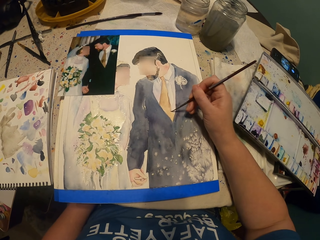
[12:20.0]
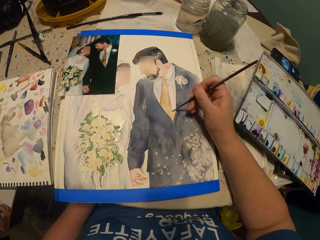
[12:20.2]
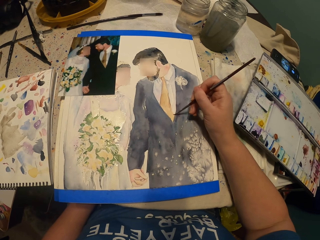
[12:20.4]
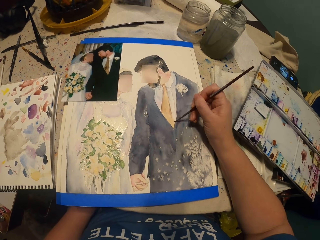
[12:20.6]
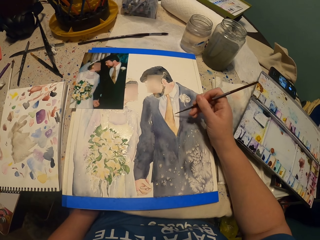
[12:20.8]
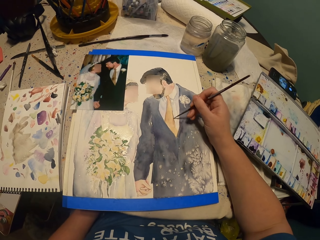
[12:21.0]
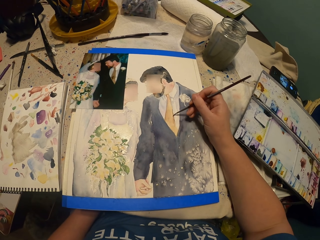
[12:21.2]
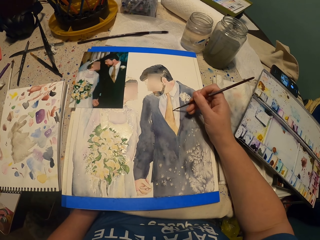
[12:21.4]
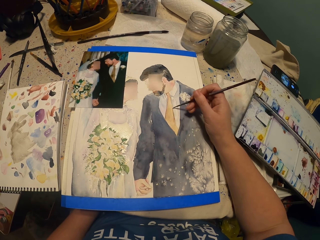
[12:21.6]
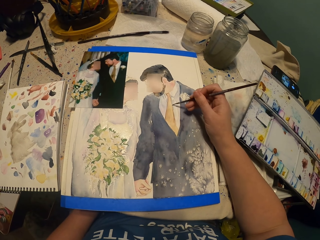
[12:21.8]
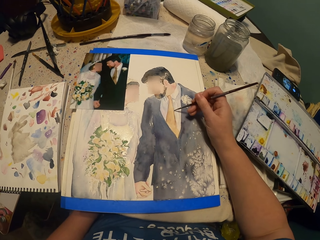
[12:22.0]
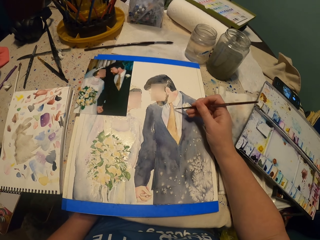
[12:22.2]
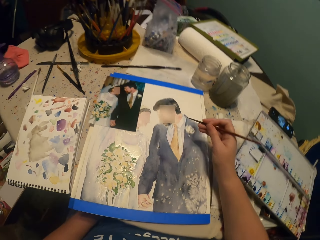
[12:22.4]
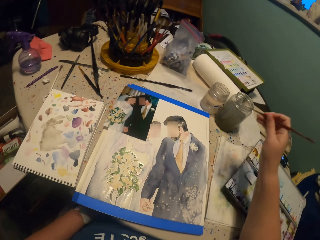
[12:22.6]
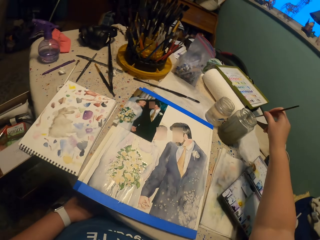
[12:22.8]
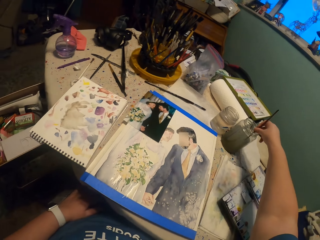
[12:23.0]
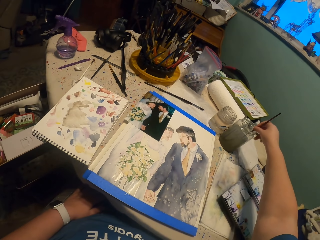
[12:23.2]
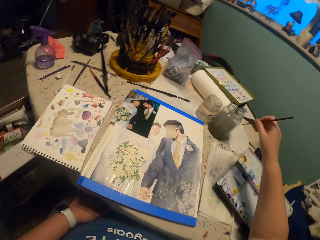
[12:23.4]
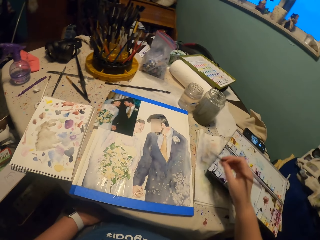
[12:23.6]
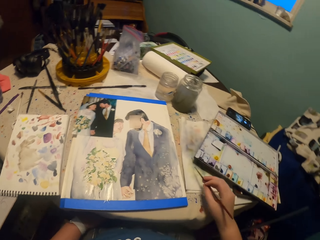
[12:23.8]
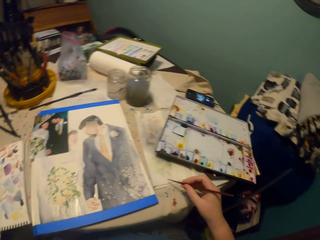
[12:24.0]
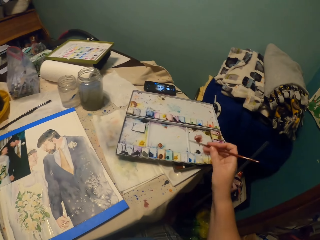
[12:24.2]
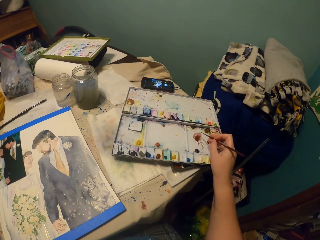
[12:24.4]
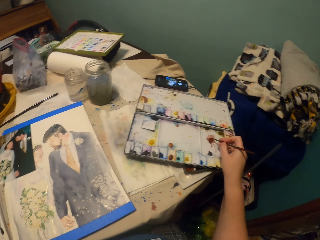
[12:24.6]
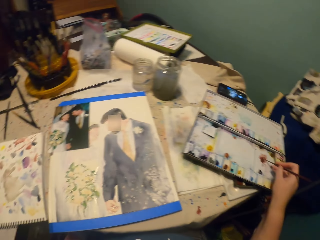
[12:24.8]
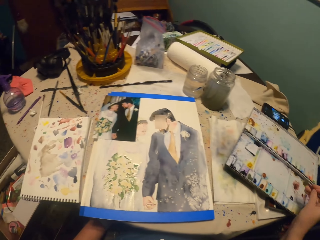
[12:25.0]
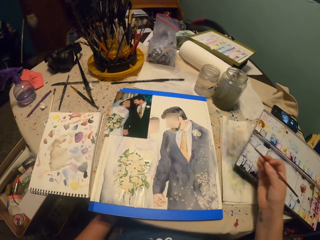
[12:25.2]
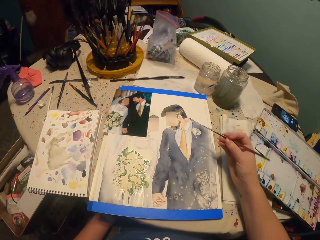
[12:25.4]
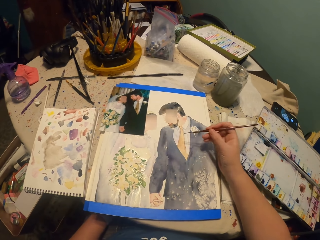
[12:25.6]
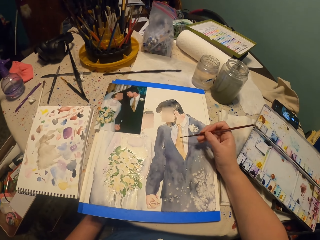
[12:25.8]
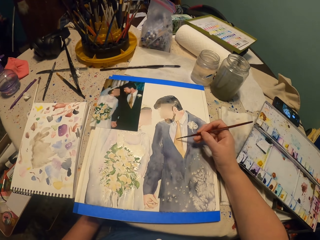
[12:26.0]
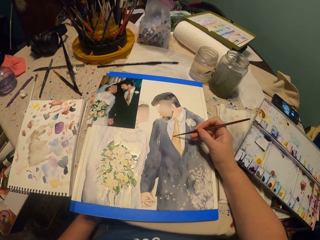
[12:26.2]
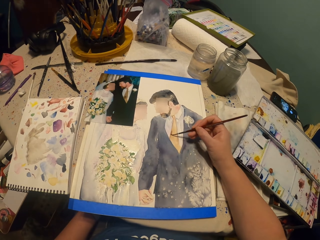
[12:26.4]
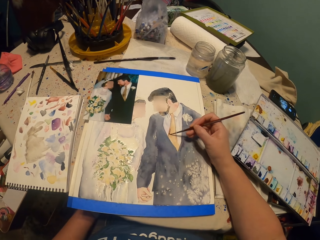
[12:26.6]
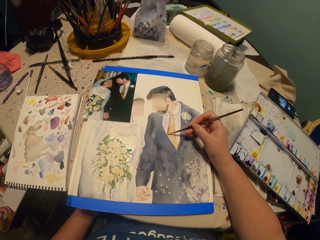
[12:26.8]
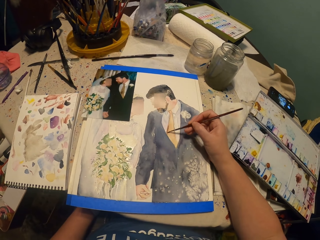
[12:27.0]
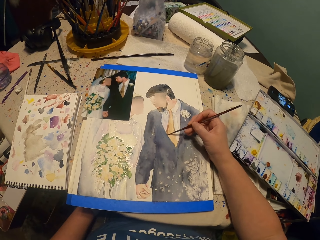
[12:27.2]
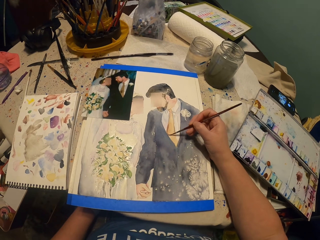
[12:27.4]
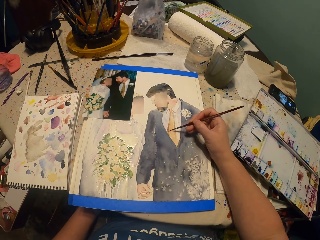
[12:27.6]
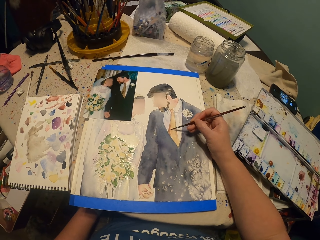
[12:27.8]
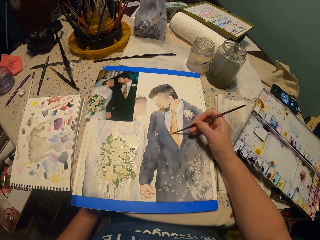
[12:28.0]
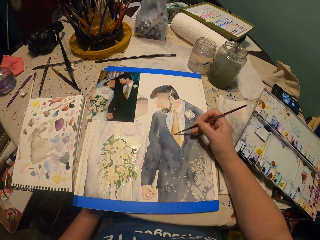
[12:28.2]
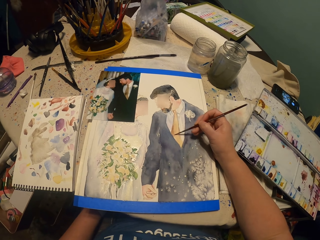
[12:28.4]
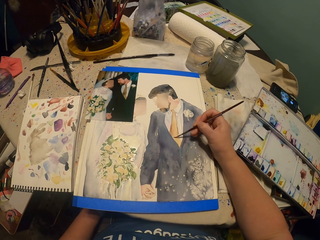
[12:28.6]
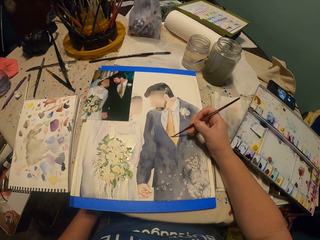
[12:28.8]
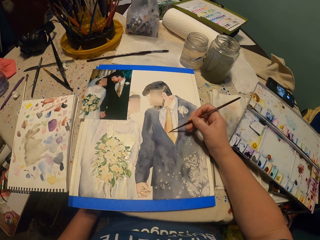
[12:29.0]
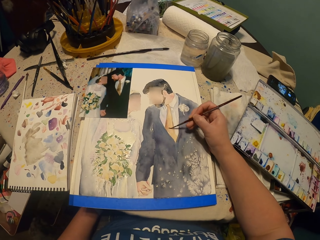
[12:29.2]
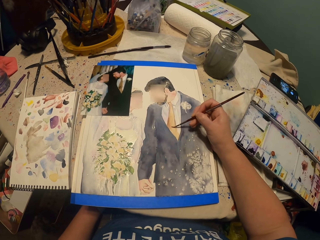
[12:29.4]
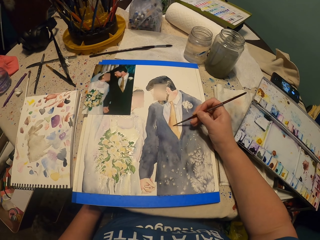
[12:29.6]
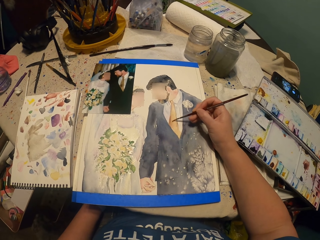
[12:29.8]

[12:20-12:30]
The camera wearer picks up the water from the glass with a paint brush. They squeeze the water on the towel from the brush. They pick the color from the water paint with the brush. They do it again.

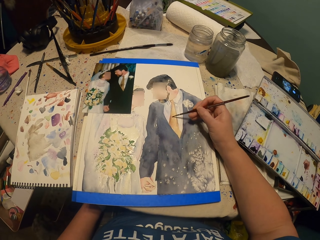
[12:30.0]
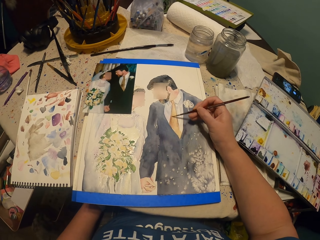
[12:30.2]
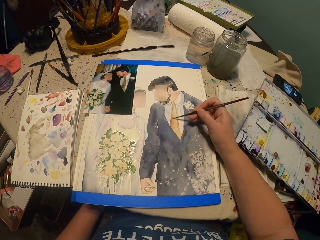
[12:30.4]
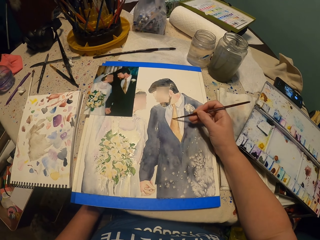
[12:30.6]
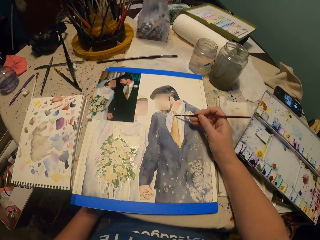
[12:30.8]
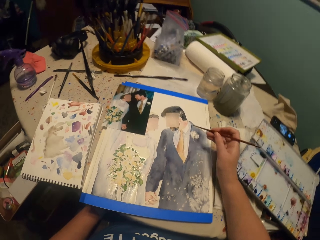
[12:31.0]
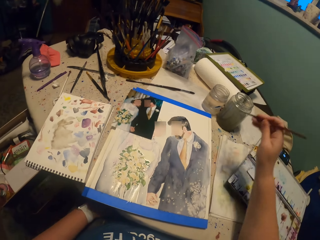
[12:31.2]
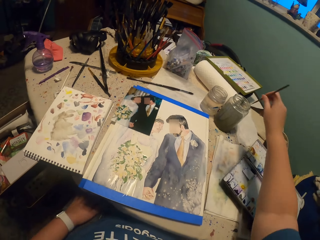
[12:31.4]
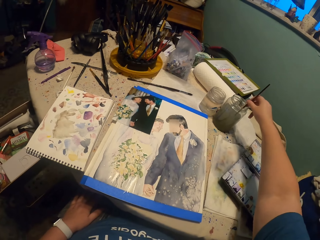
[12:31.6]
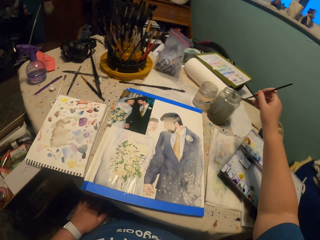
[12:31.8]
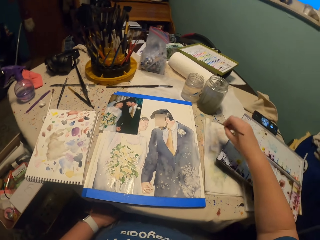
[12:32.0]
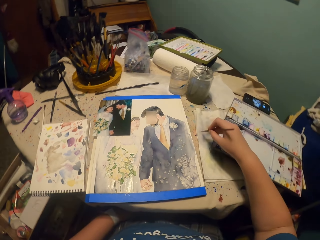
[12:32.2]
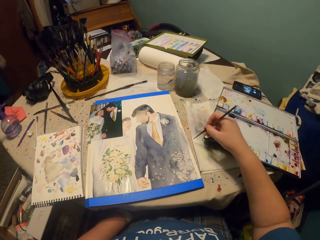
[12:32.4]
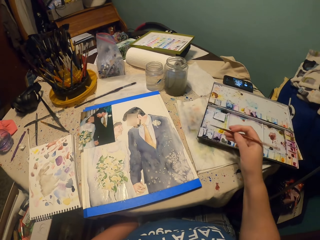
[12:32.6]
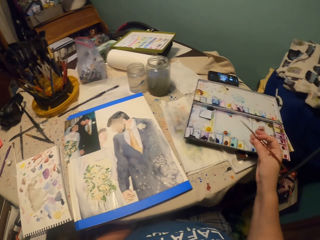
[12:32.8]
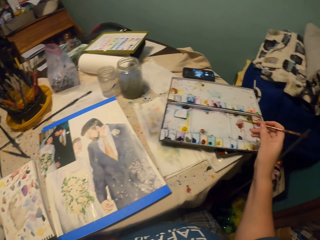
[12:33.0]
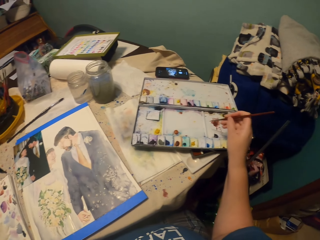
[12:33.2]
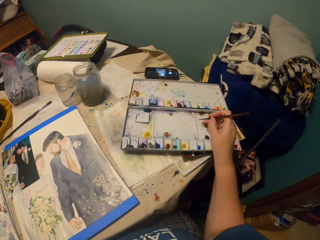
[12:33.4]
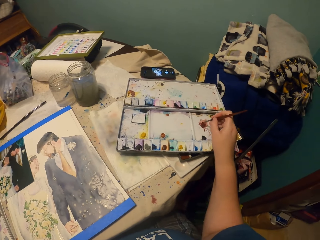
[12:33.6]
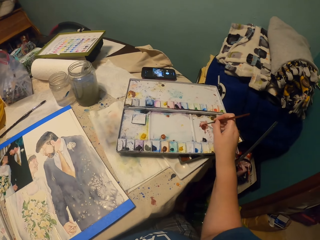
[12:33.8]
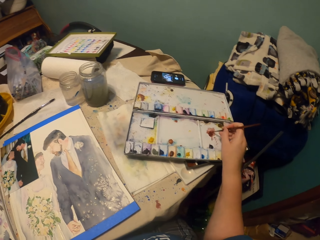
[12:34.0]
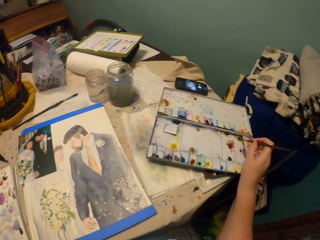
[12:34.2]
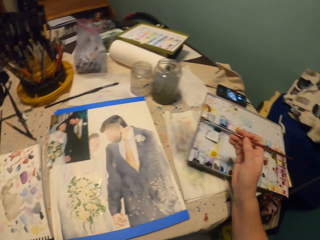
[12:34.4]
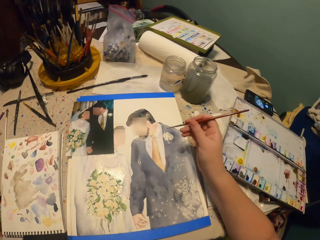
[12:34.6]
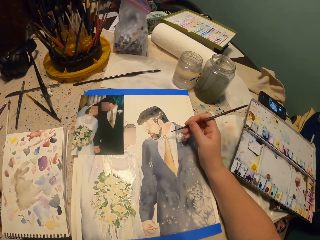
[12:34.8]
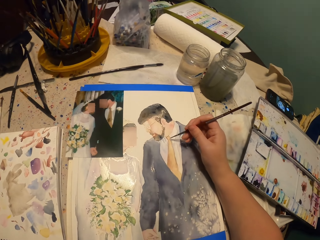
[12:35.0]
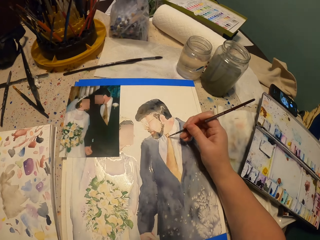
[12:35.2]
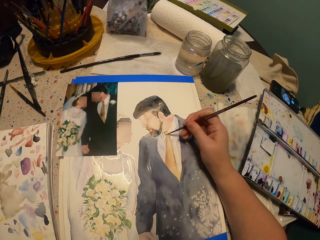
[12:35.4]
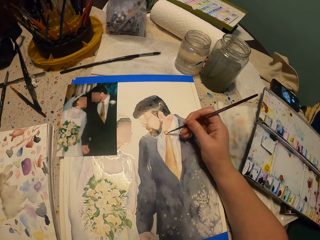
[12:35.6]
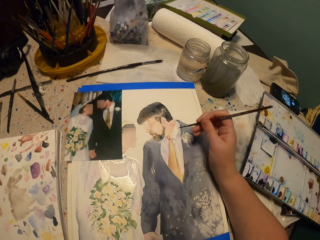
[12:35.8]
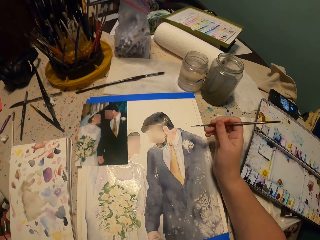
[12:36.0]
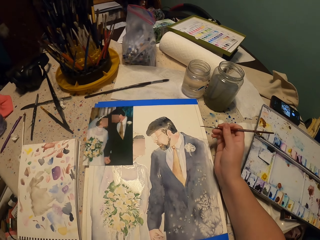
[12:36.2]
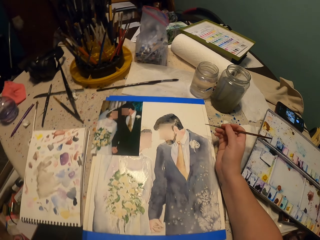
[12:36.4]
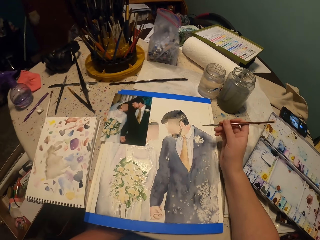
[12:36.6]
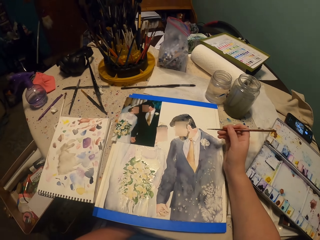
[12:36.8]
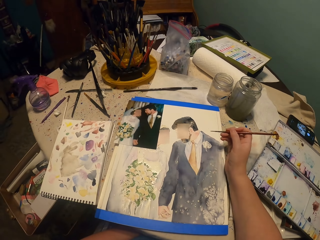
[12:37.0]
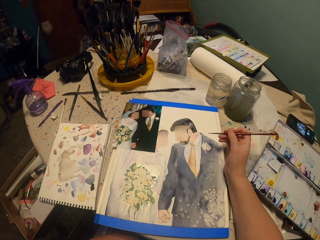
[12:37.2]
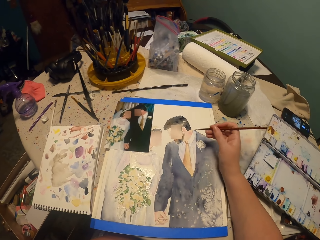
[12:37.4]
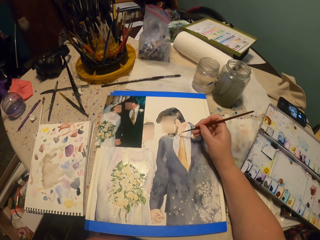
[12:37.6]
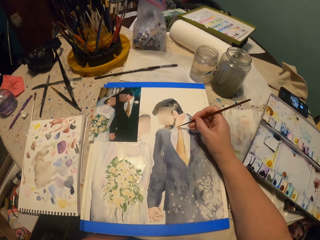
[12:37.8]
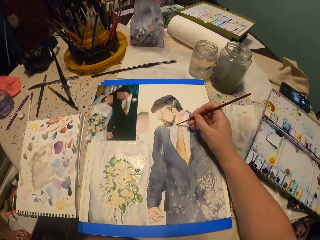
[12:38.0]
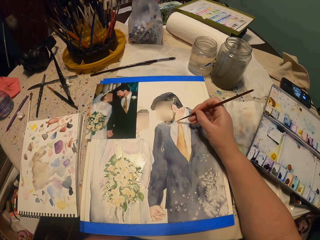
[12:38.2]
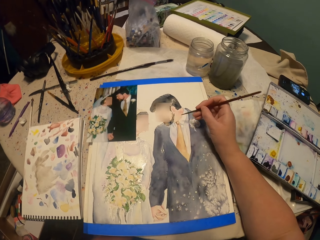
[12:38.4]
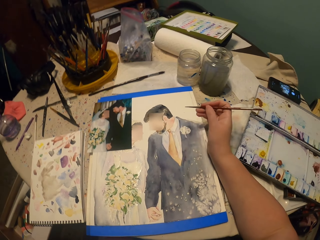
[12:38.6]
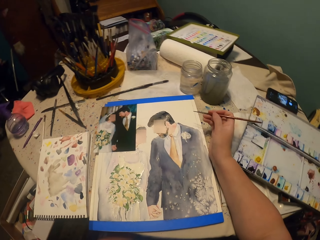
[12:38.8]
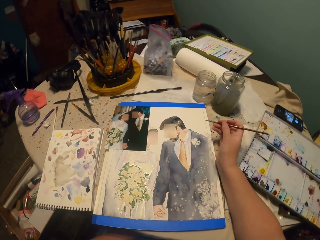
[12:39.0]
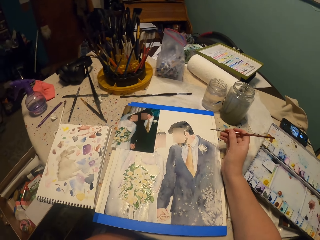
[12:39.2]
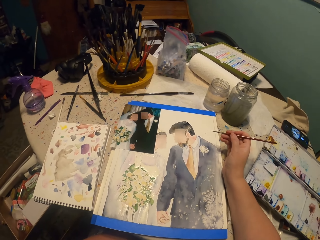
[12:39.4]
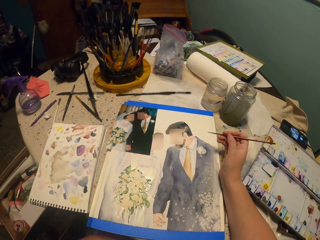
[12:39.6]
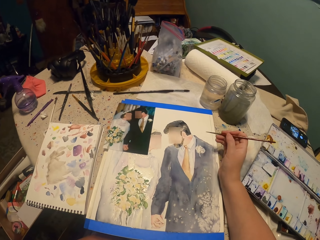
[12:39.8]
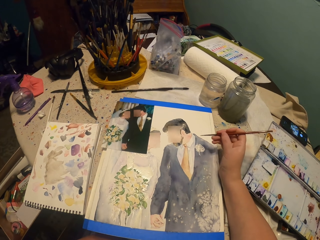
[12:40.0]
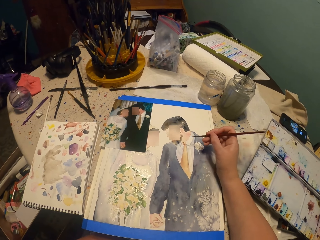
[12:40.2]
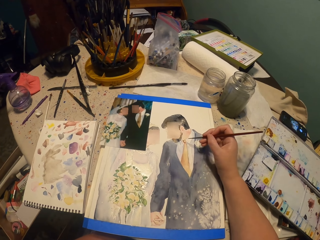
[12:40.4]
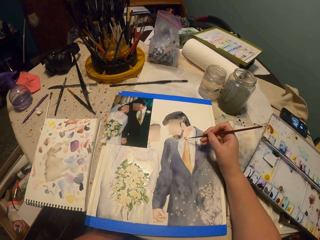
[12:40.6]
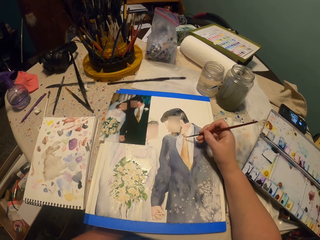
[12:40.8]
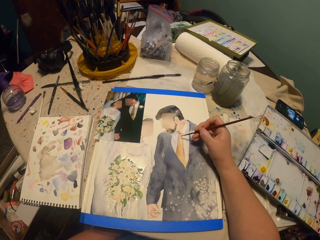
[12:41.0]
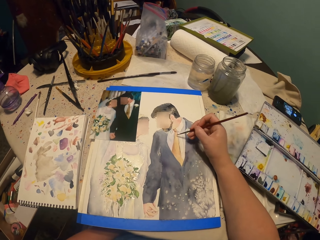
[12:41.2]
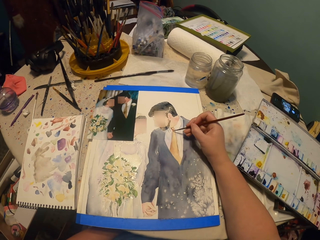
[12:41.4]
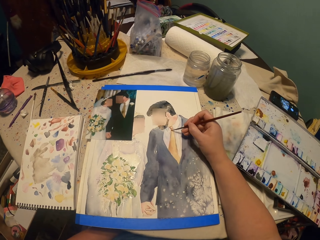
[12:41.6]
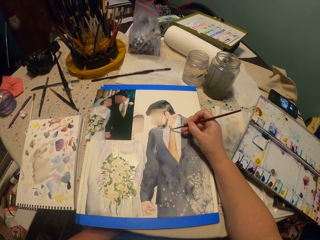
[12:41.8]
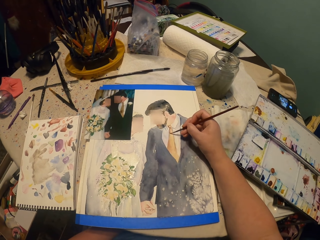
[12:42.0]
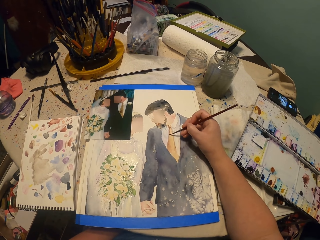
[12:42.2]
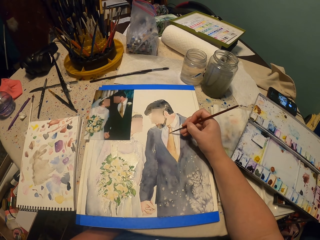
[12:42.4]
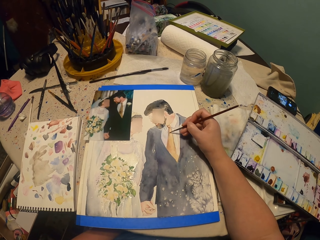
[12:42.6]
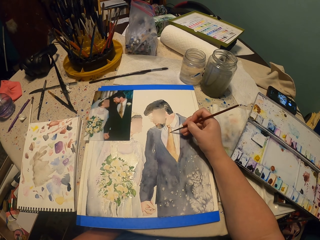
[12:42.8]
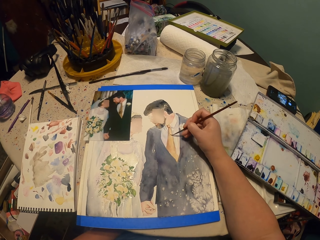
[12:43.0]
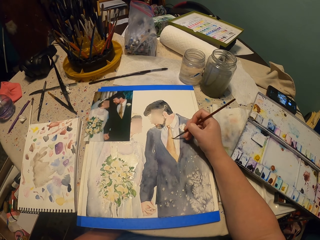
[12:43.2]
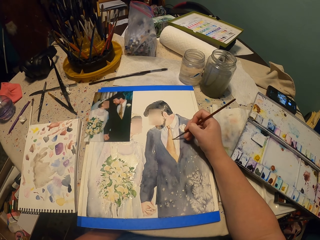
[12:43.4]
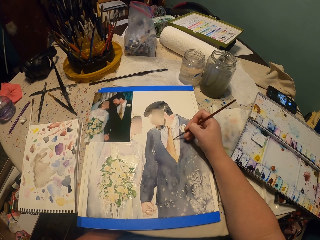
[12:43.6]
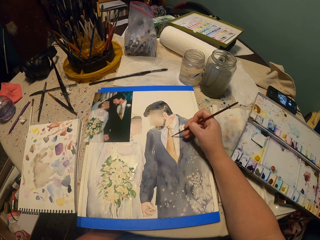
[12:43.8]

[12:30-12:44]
The camera wearer picks up the water from the glass with a paint brush. They squeeze the water on the towel from the brush. They pick the color from the water paint with the brush. They do it again. They paint the picture.
